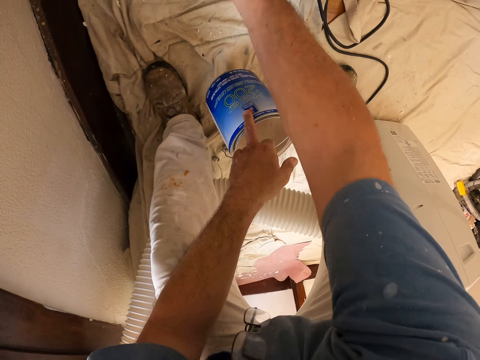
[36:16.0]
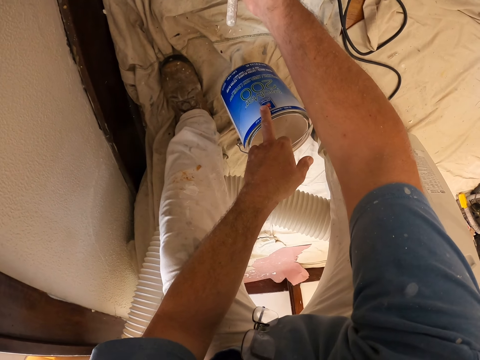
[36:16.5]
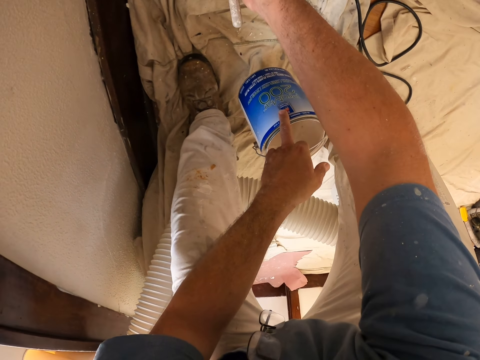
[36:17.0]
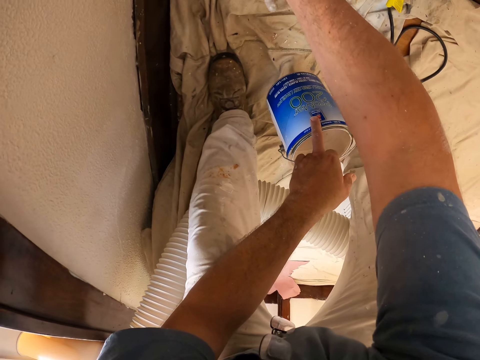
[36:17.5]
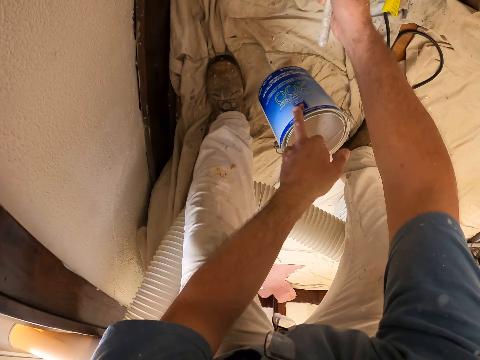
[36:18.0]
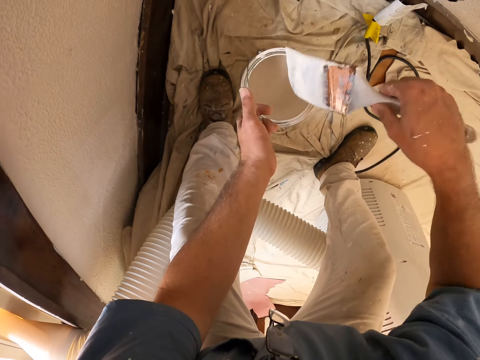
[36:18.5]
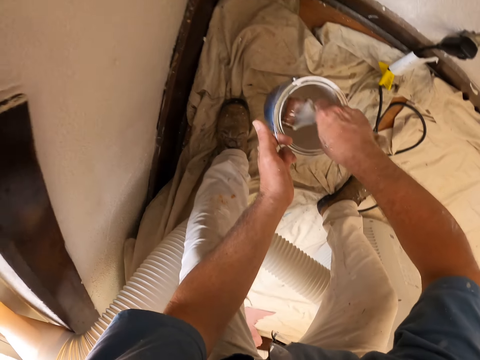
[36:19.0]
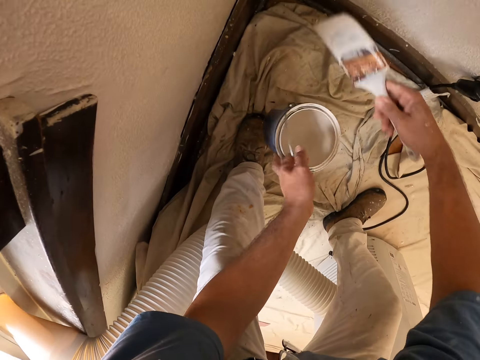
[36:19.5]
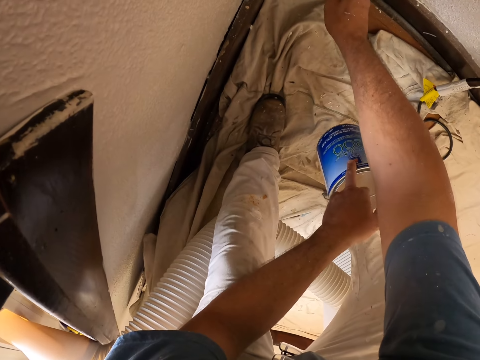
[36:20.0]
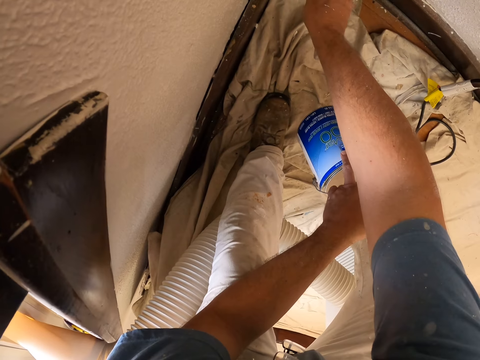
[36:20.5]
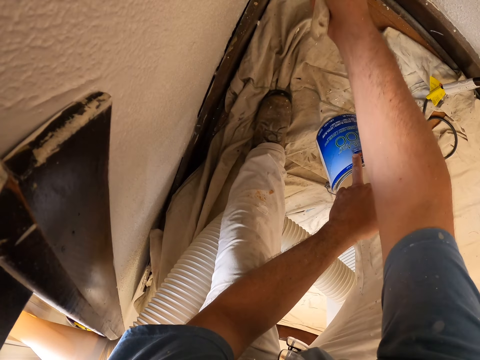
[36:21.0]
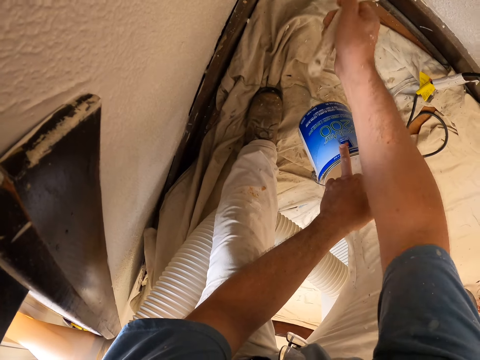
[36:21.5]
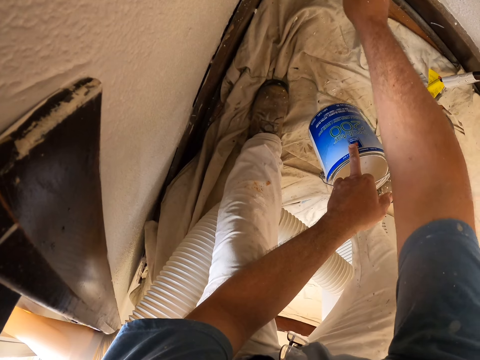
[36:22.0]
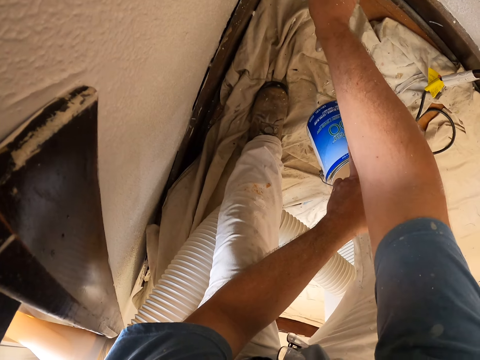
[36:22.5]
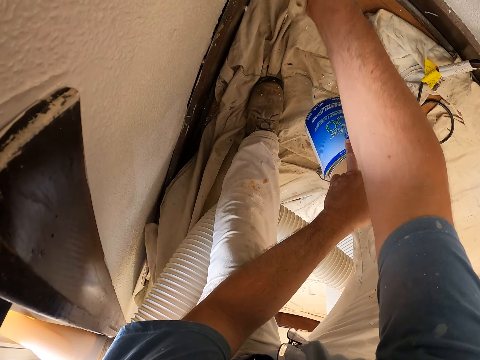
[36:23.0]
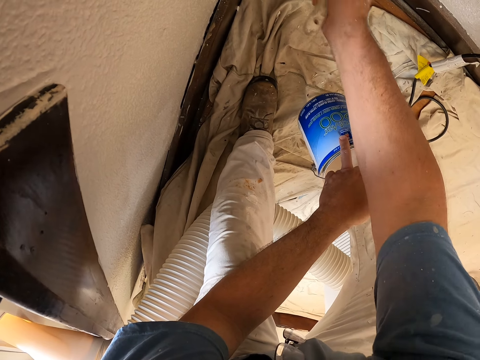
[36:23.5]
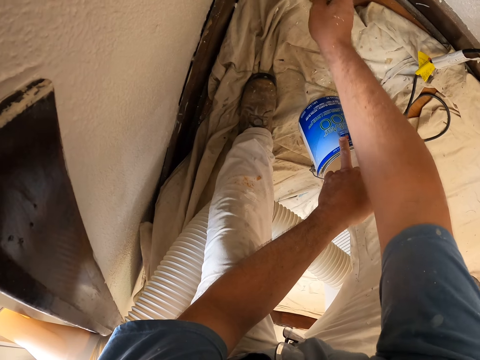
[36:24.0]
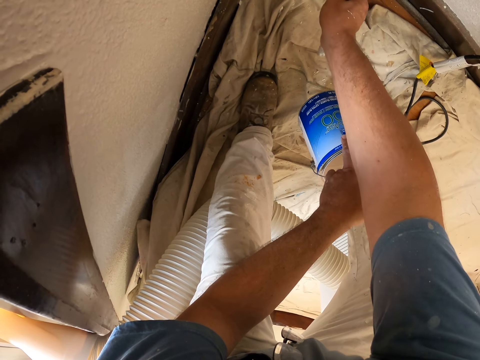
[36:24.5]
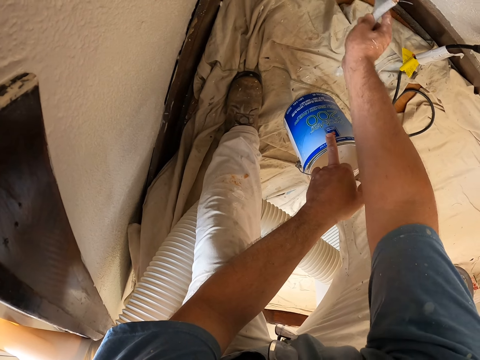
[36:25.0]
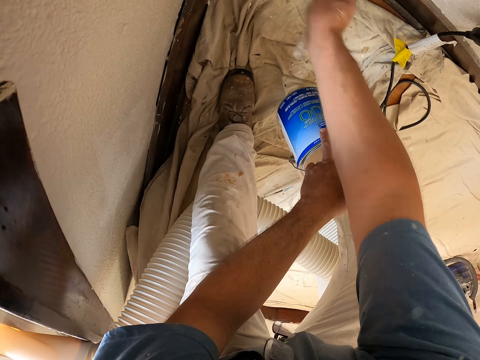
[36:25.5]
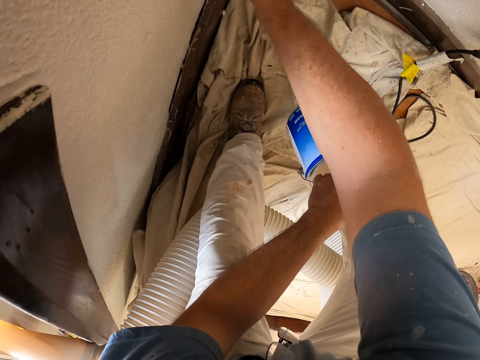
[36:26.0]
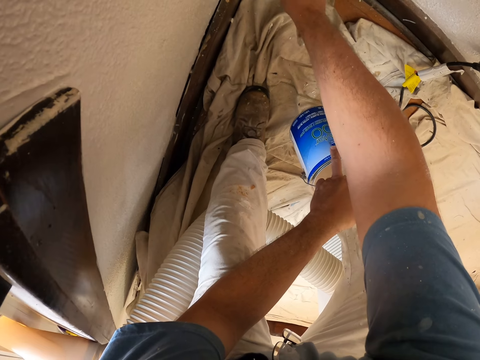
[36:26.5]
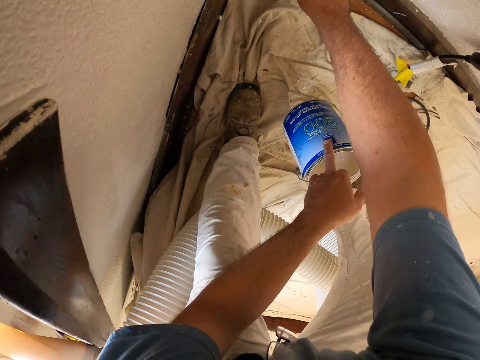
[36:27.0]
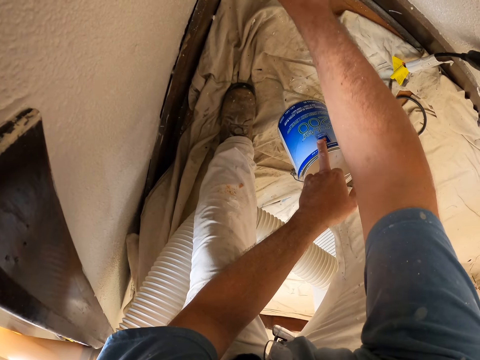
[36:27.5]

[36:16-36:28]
The camera wearer dips the paint brush into the paint bucket. They paint the wall with the paint brush.

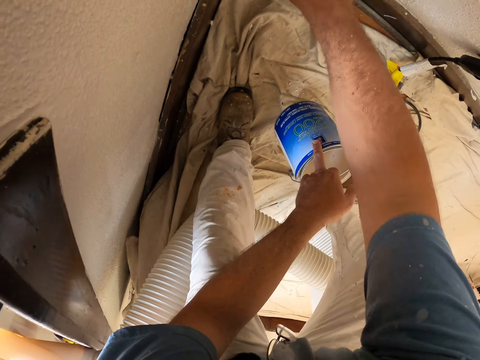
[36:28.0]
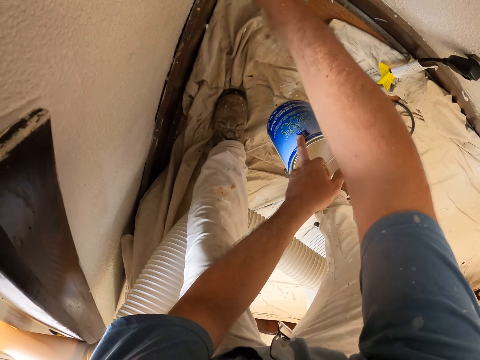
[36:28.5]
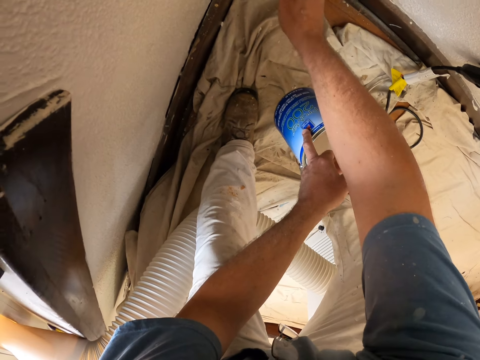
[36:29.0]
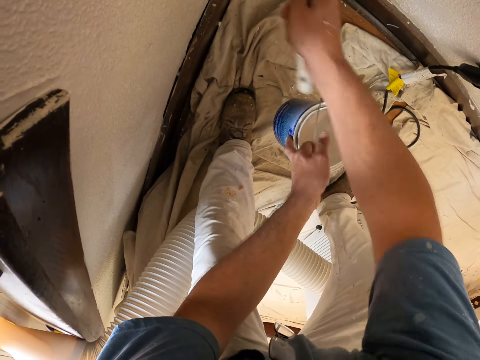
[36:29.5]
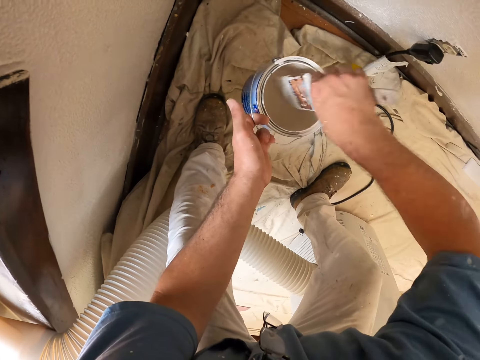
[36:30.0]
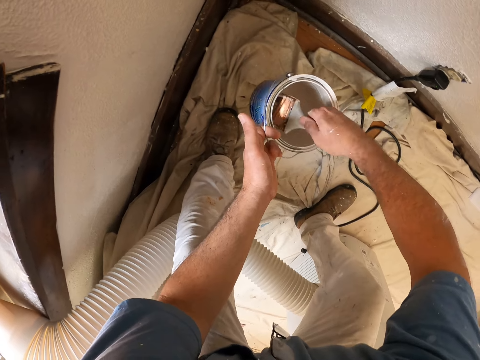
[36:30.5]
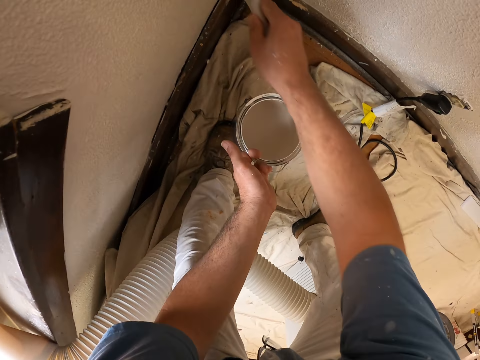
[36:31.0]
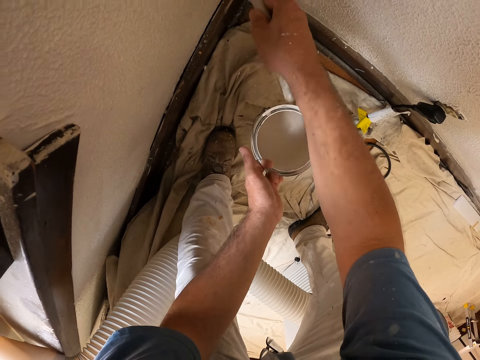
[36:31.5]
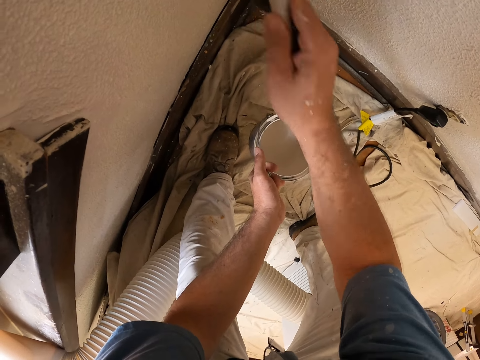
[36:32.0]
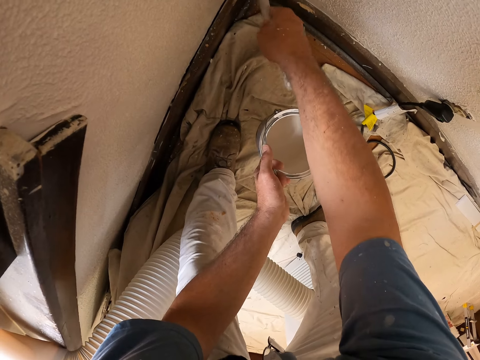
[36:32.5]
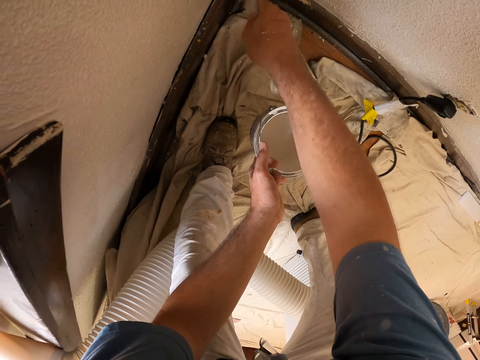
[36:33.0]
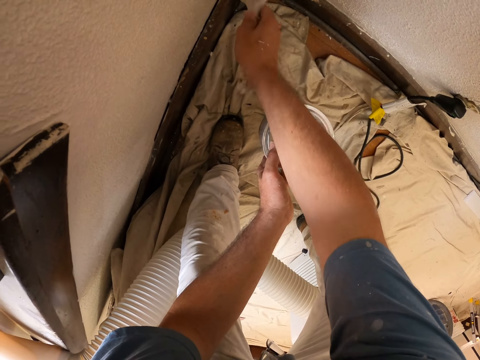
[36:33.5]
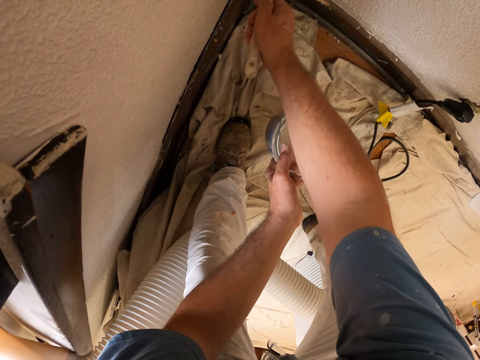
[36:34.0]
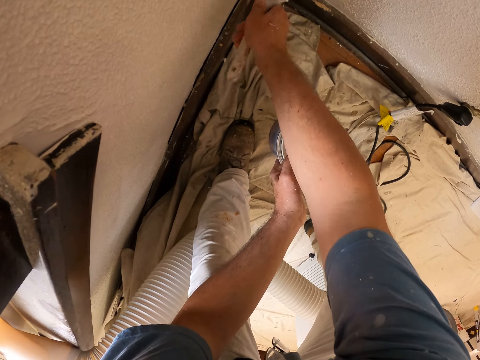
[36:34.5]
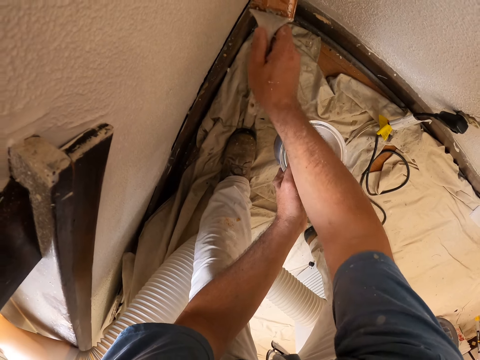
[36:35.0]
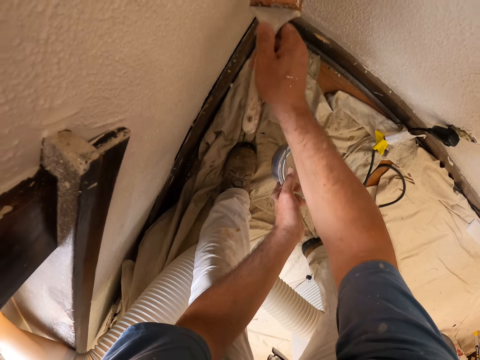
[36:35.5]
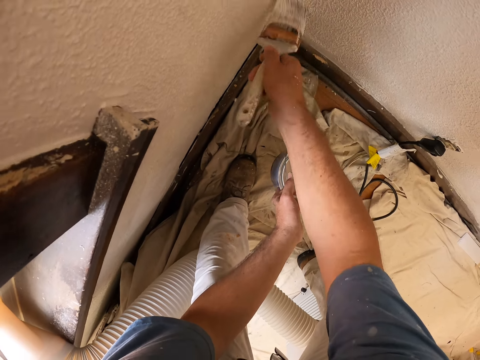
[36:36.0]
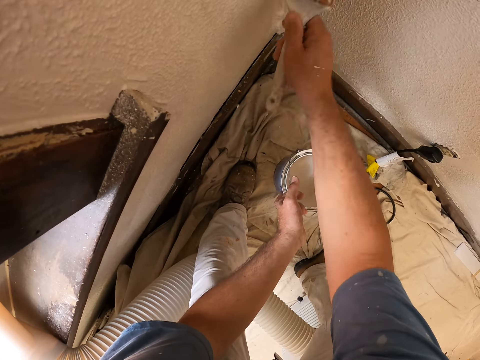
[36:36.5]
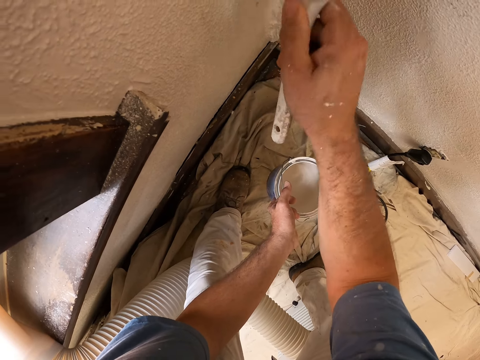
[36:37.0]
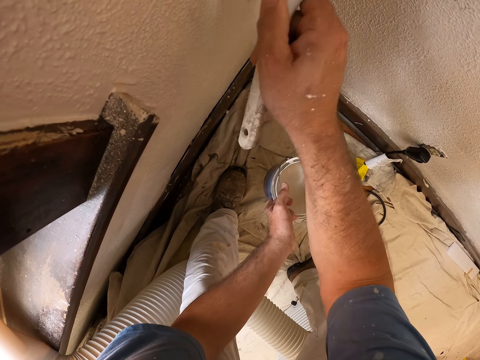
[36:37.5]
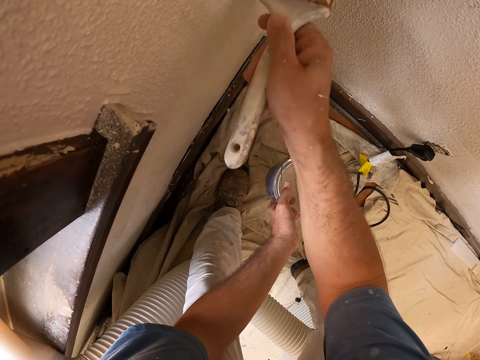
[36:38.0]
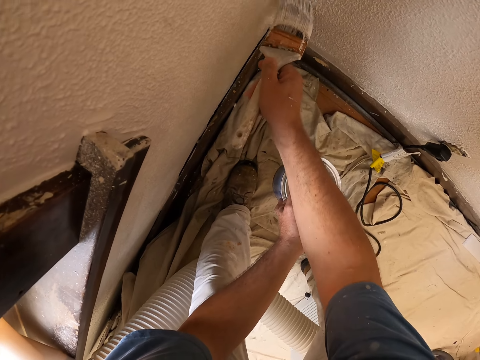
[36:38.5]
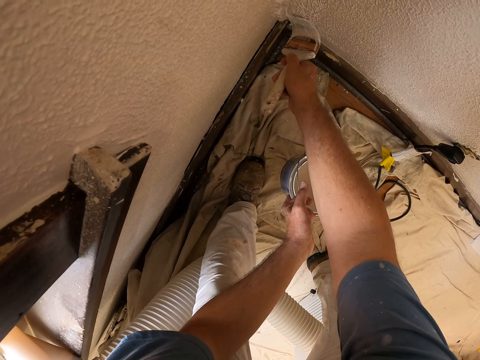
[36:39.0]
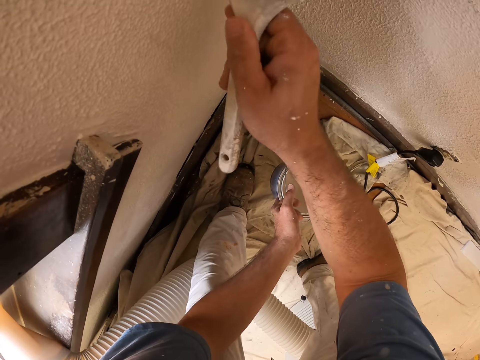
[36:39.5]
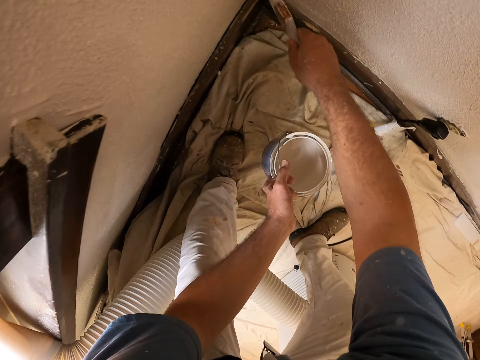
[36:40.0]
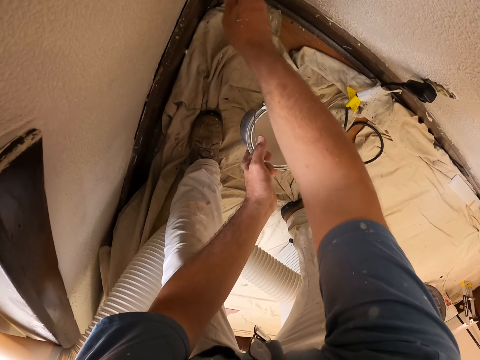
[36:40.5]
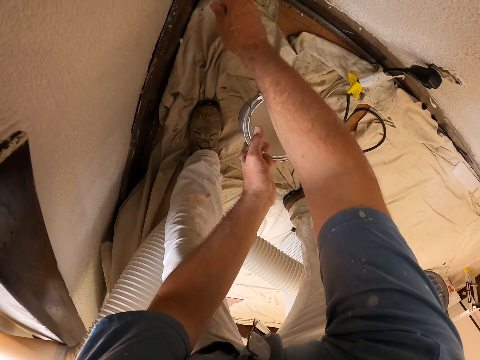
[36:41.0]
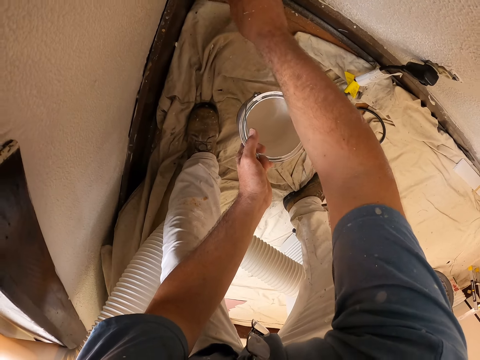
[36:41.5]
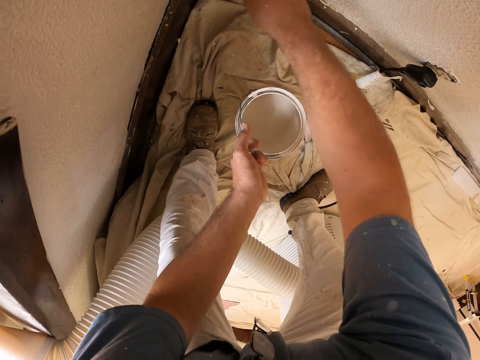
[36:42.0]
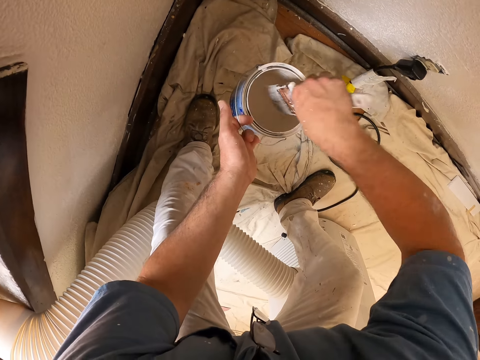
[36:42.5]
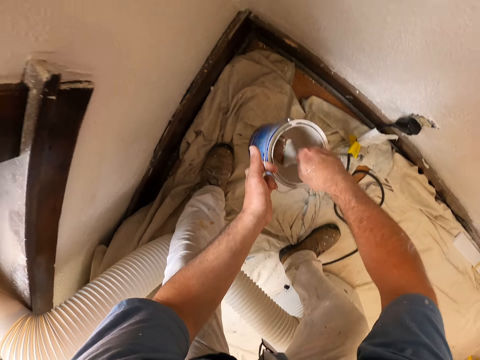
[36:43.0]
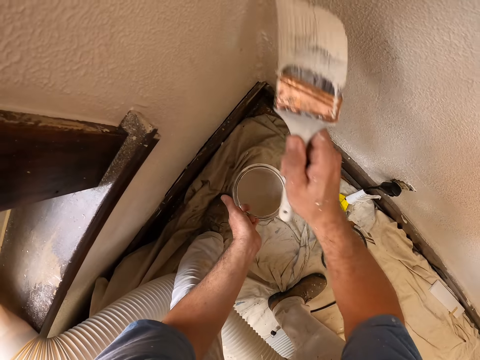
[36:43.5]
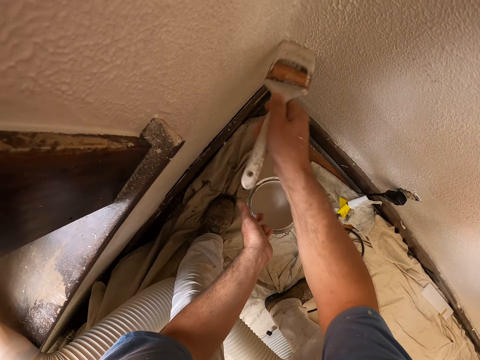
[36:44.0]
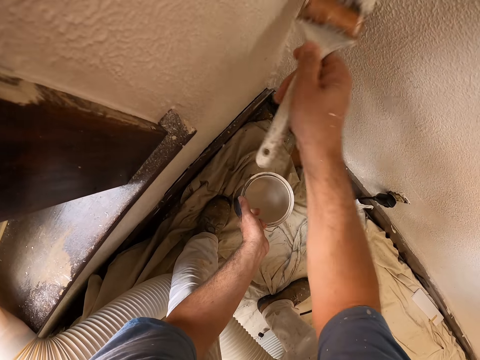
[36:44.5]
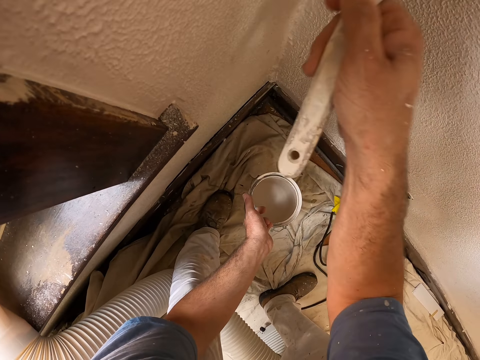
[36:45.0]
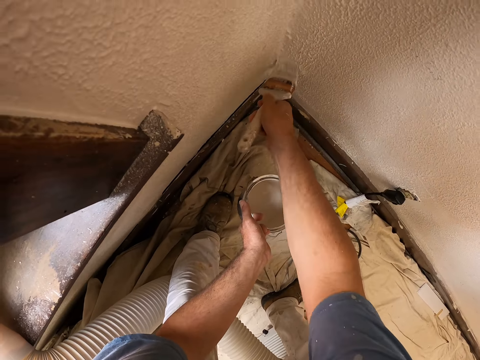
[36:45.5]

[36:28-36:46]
The camera wearer dips the paint brush into the paint bucket. They paint the wall with the paint brush. They dip the paint brush into the paint bucket. They paint the wall with the paint brush.
